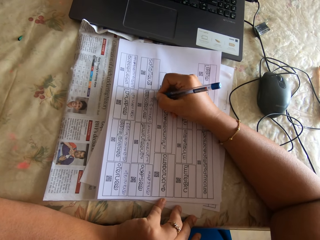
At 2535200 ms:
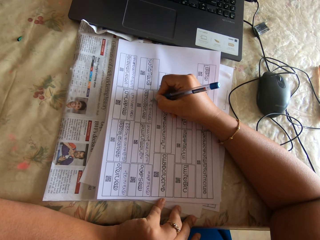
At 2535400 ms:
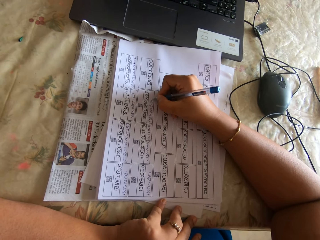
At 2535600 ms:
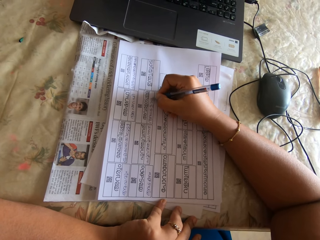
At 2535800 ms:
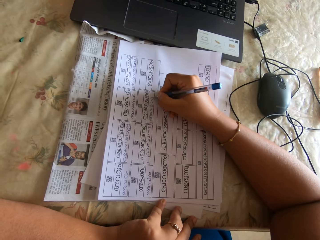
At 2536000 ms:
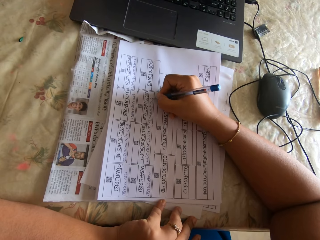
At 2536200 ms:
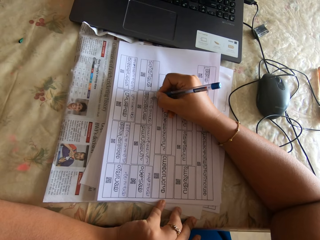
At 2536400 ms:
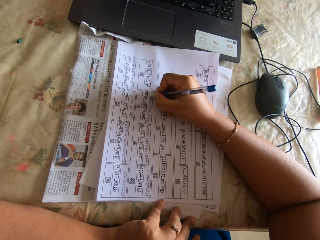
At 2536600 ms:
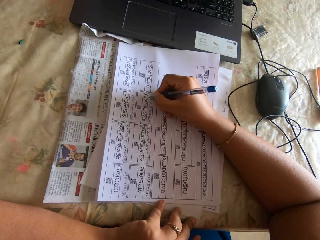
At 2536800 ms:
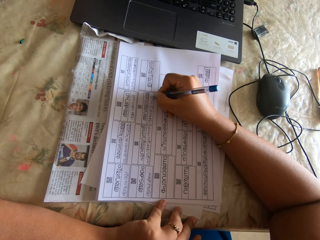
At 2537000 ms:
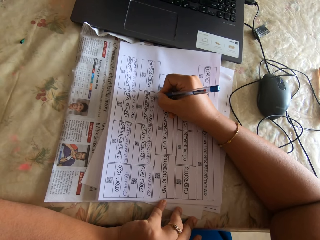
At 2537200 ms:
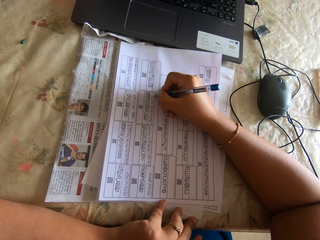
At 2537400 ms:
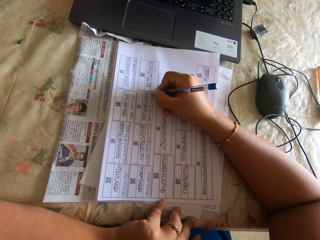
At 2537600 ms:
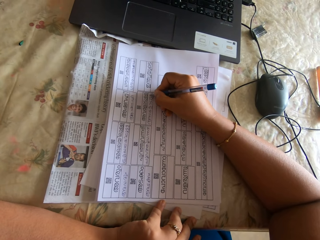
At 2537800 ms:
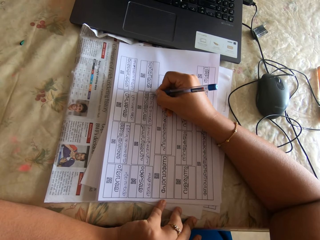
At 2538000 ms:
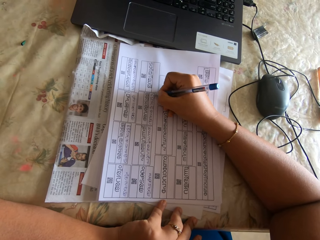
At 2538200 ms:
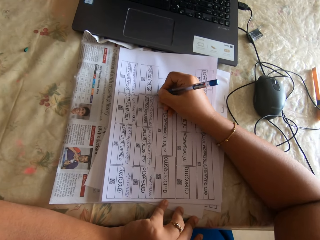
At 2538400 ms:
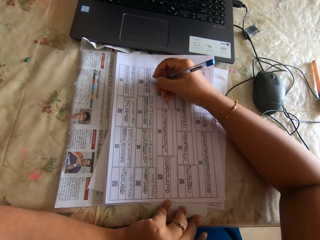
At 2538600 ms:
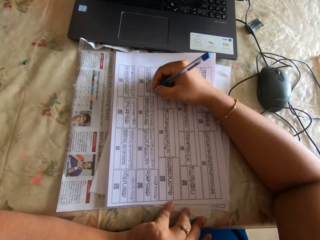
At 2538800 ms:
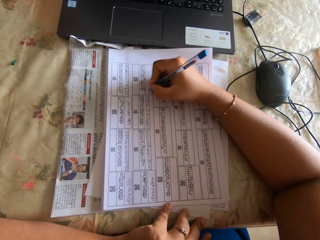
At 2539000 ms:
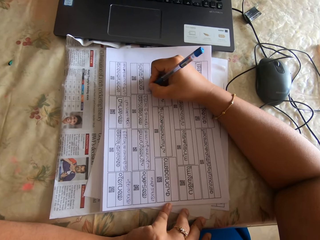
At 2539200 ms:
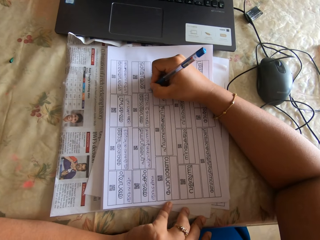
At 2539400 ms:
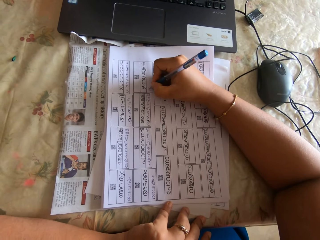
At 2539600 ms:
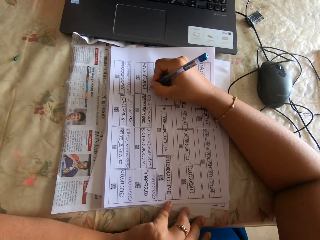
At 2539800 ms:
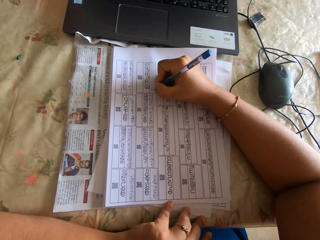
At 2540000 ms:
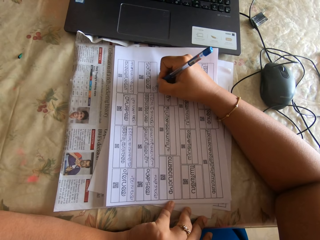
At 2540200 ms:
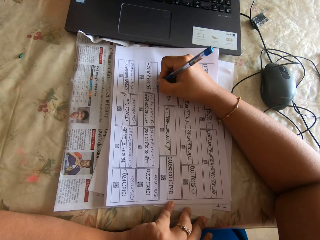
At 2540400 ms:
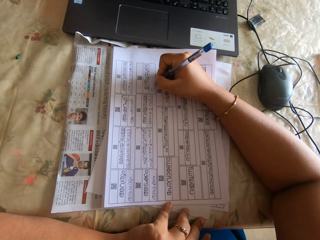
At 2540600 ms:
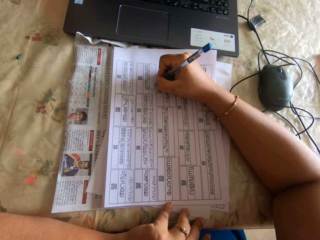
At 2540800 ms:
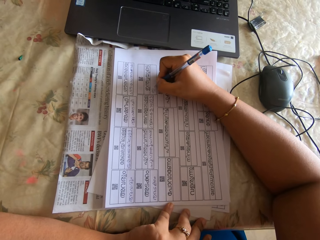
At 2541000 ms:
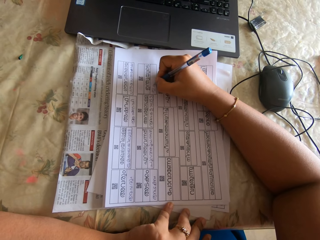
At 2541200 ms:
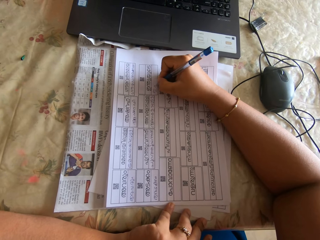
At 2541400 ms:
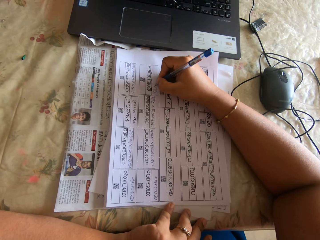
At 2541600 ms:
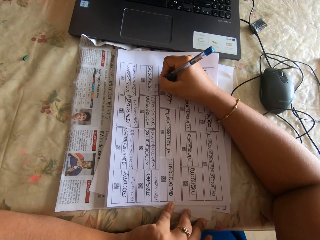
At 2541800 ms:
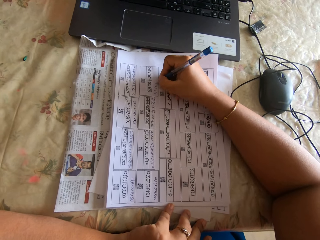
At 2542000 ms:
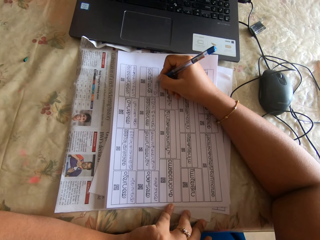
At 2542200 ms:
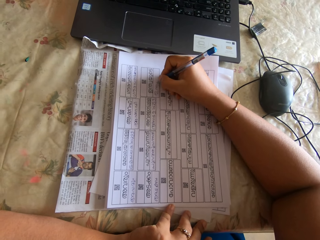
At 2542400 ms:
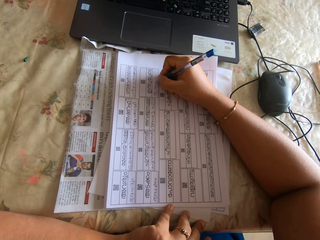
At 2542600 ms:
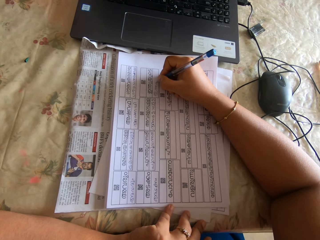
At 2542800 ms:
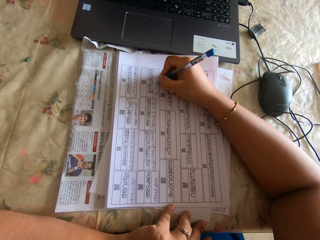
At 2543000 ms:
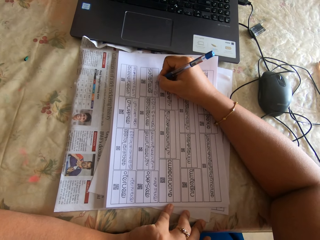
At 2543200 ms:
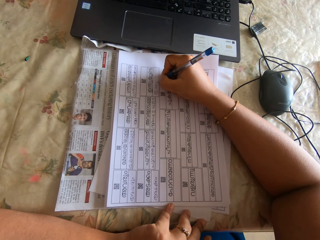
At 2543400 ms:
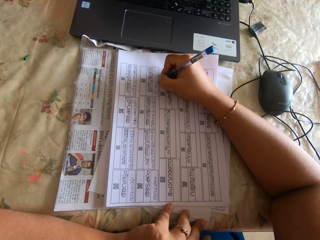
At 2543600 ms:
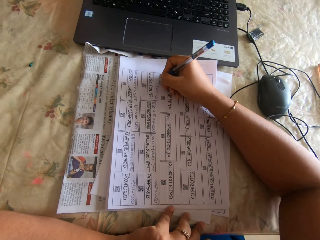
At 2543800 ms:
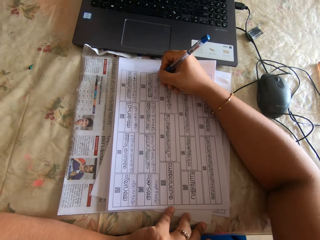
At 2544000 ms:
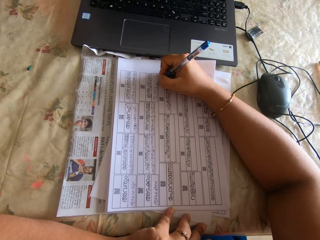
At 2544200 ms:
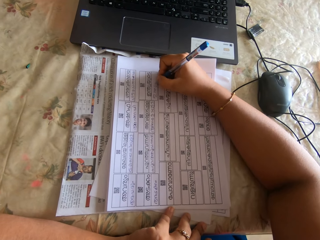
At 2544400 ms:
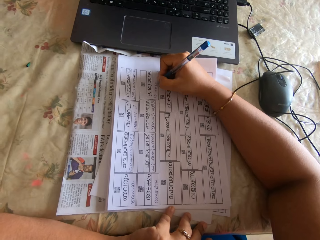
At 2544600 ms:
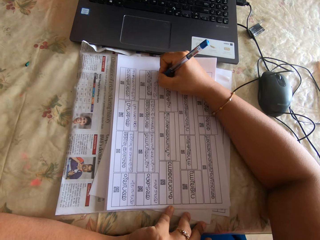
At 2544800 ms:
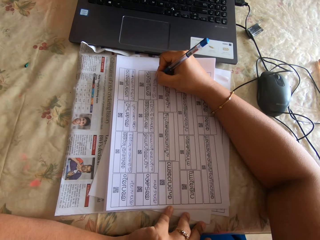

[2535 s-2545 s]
The camera wearer moves their hand. They fill papers with a pen on the right hand.

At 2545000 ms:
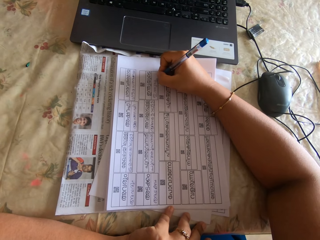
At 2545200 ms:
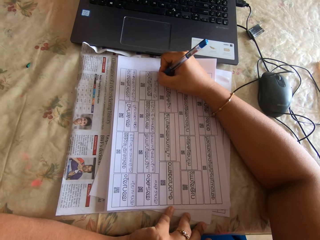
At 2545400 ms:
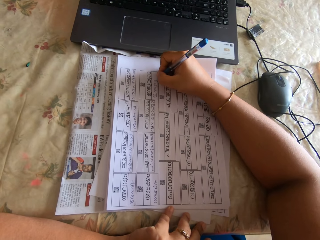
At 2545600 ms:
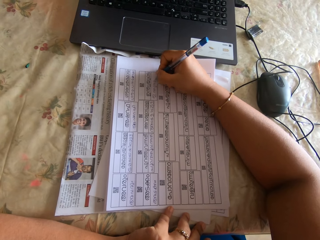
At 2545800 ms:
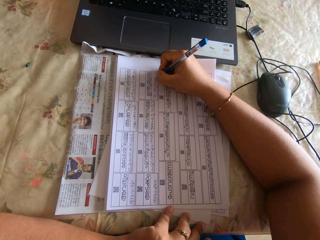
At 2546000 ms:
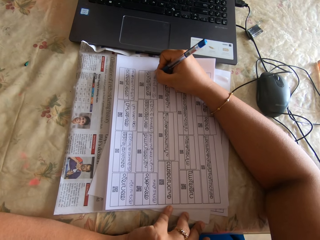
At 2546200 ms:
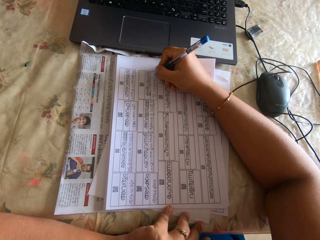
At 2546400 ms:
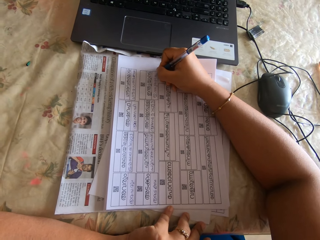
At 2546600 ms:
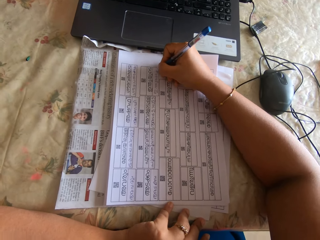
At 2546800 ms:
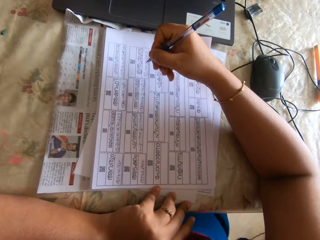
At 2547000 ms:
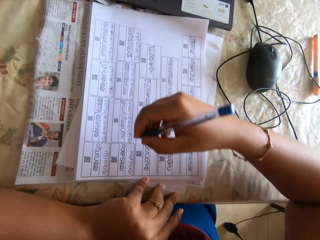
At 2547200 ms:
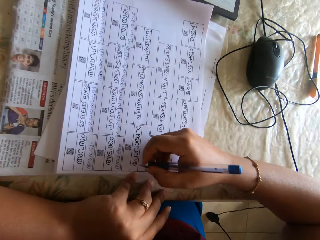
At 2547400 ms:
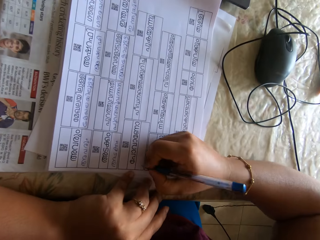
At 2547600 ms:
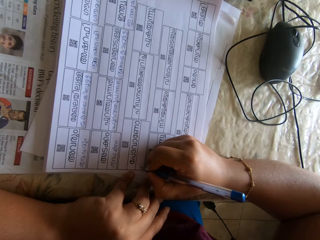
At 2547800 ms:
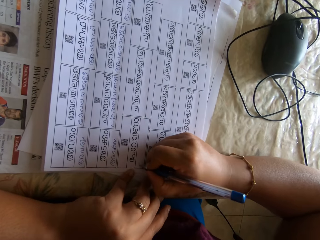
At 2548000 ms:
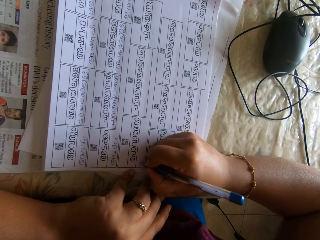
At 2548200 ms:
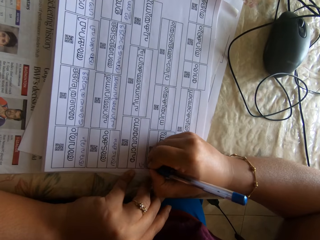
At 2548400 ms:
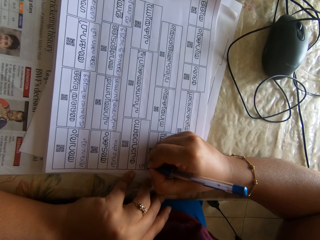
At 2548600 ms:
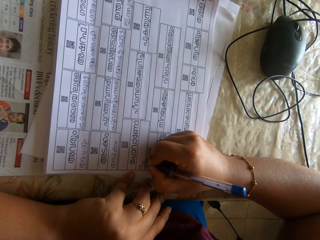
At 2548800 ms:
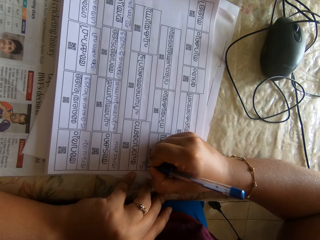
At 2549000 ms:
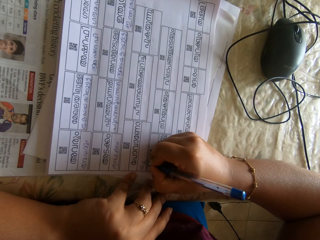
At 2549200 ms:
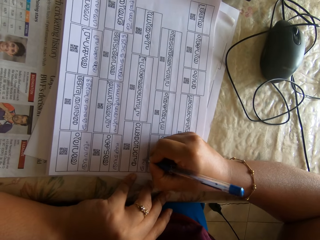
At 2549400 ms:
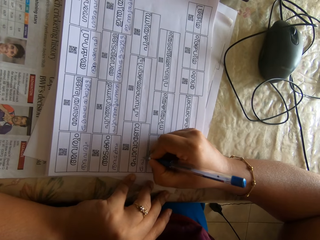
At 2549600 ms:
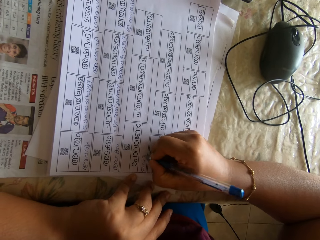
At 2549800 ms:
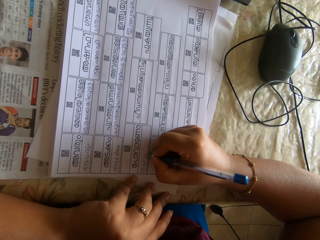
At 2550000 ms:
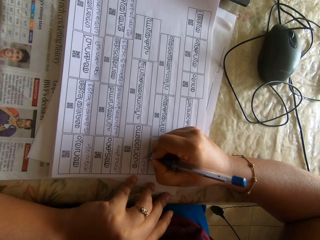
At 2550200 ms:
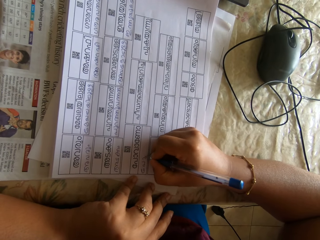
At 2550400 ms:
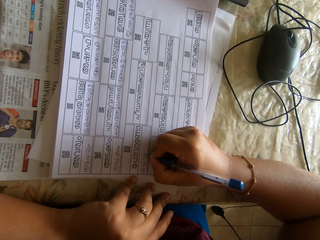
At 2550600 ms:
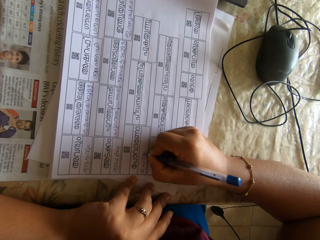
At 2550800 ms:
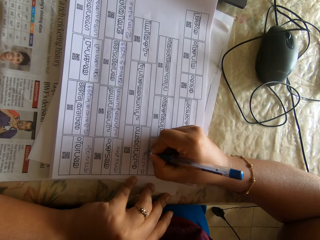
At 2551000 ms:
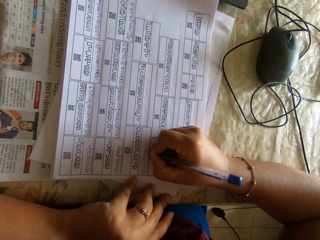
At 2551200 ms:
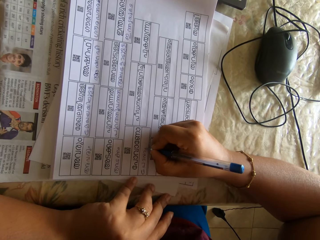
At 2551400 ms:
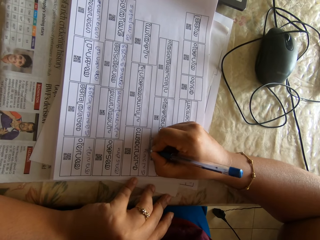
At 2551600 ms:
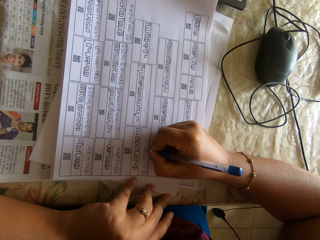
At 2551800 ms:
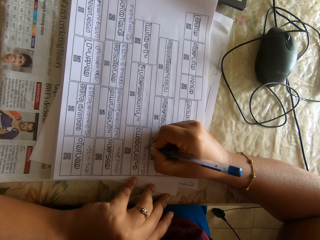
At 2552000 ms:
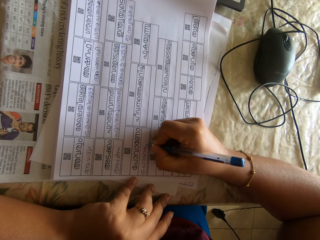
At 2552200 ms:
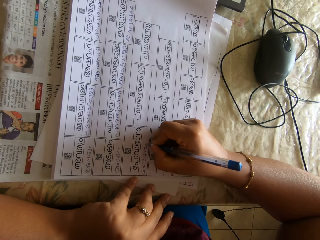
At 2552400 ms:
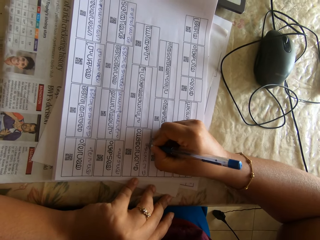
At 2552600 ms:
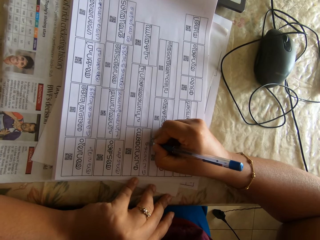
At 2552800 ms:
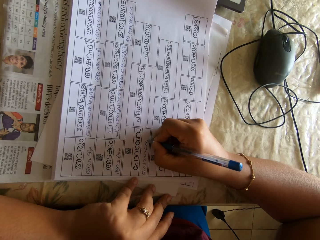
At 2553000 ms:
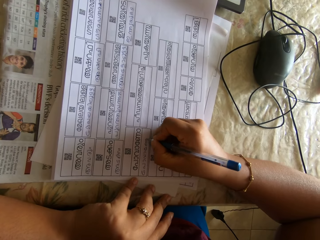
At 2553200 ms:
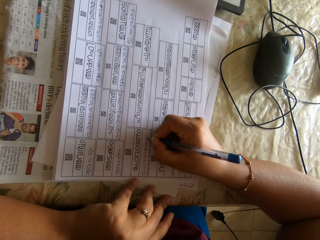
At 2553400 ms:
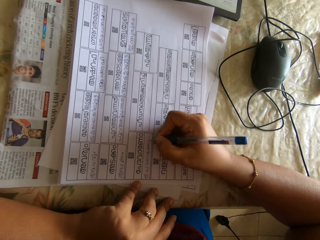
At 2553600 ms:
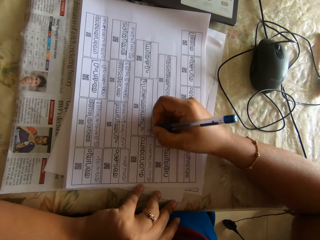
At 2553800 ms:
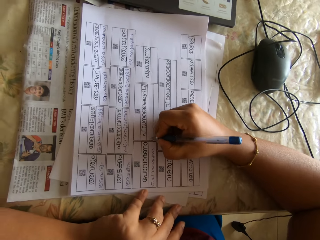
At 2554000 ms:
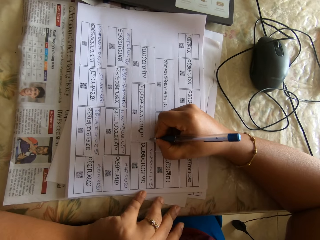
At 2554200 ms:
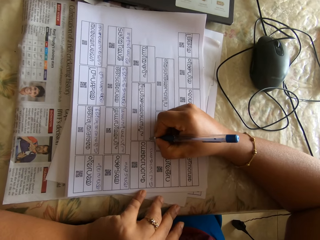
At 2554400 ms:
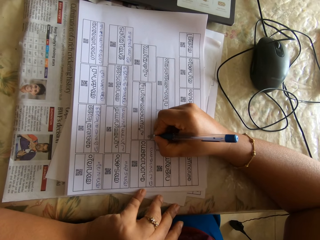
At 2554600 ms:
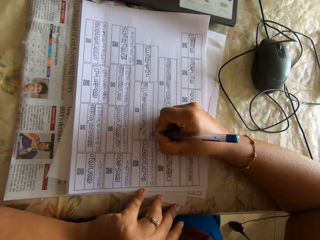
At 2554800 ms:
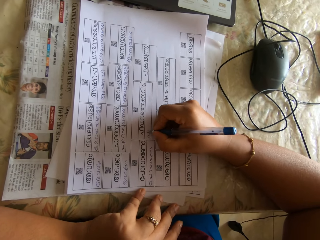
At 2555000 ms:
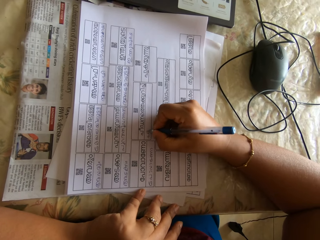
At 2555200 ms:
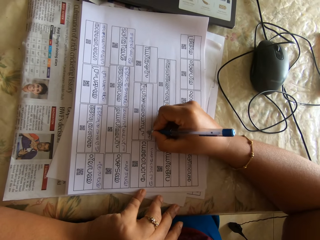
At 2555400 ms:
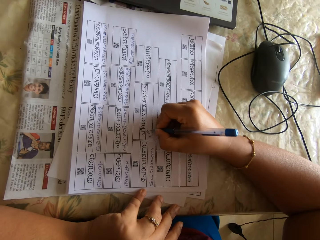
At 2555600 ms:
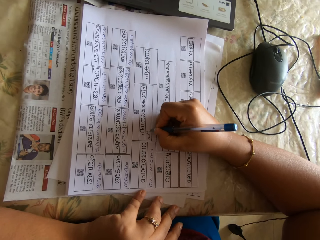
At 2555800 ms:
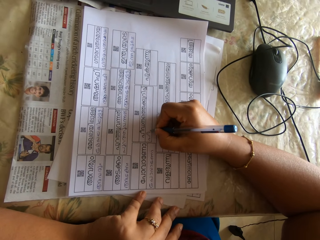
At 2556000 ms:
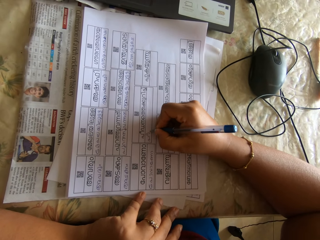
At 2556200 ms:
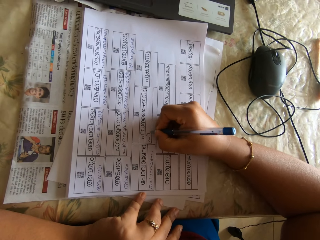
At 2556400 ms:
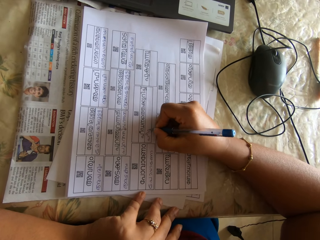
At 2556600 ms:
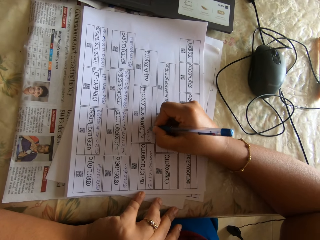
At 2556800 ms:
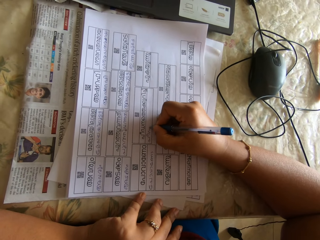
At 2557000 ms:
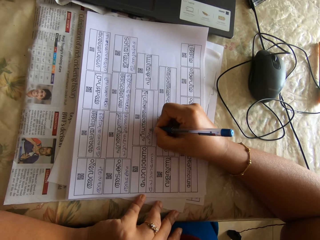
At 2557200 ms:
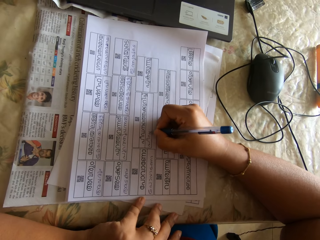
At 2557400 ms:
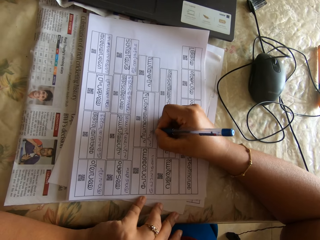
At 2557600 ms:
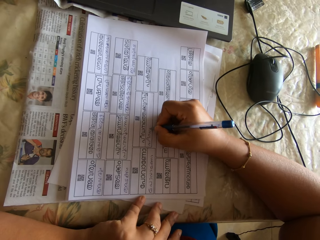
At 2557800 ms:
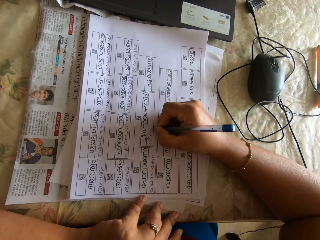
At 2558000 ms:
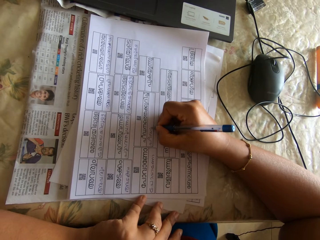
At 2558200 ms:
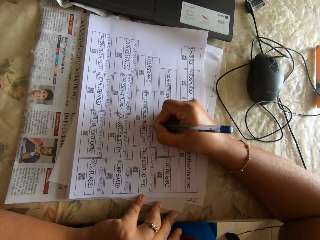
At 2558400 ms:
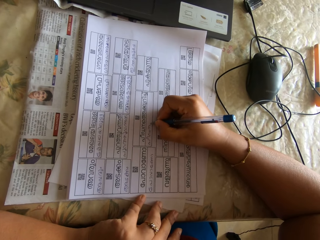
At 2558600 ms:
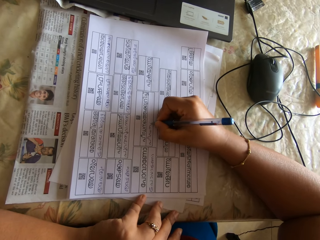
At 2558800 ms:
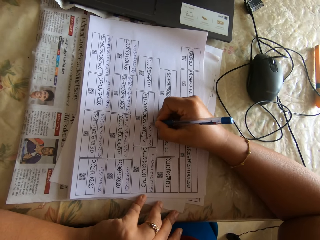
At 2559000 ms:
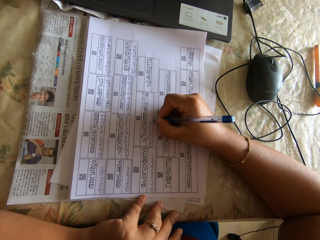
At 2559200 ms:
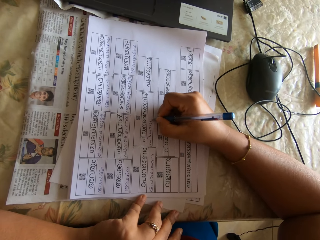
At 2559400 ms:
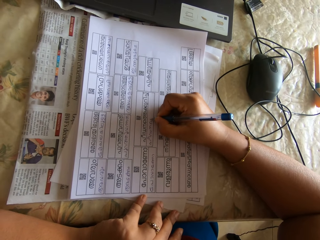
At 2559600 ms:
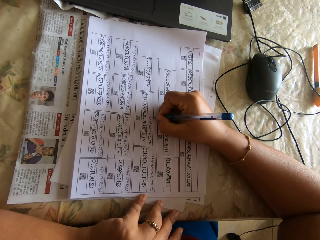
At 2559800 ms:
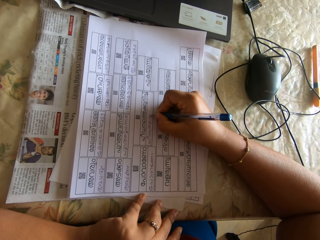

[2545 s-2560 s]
The camera wearer moves the right hand. They fill papers with a pen on the right hand. They move the right hand. They fill the papers with the pen on the right hand.
